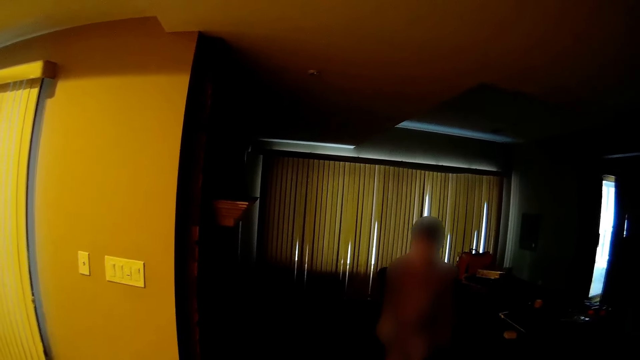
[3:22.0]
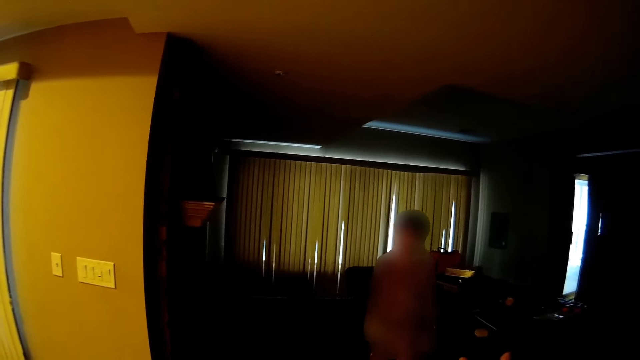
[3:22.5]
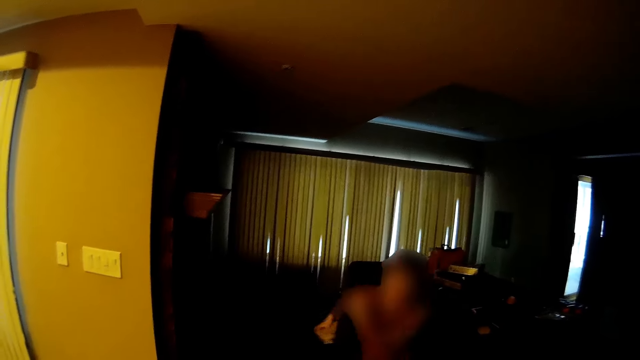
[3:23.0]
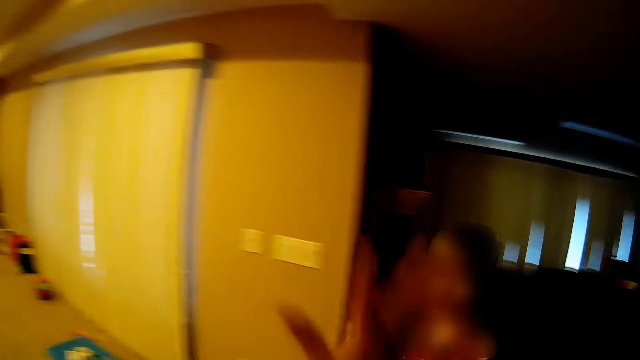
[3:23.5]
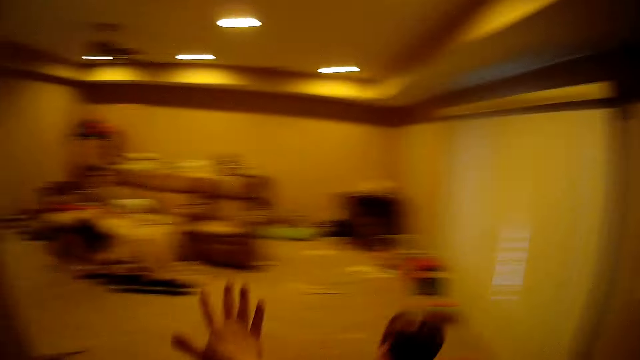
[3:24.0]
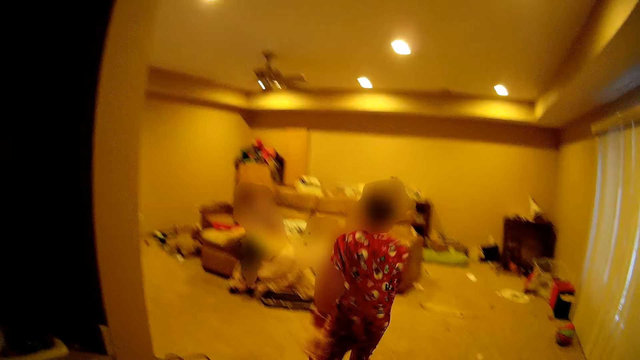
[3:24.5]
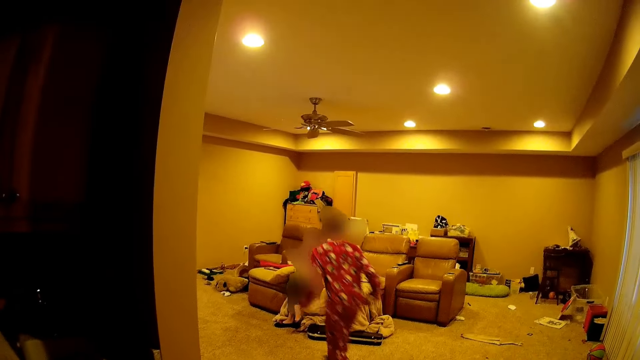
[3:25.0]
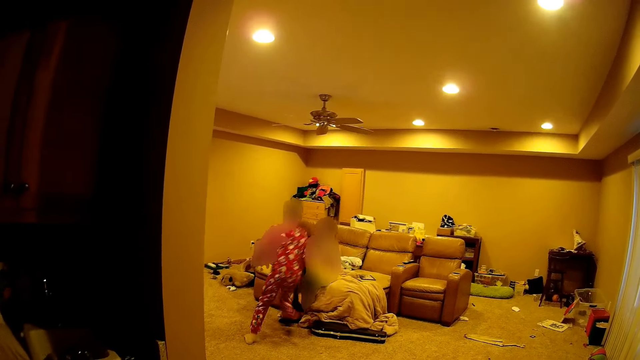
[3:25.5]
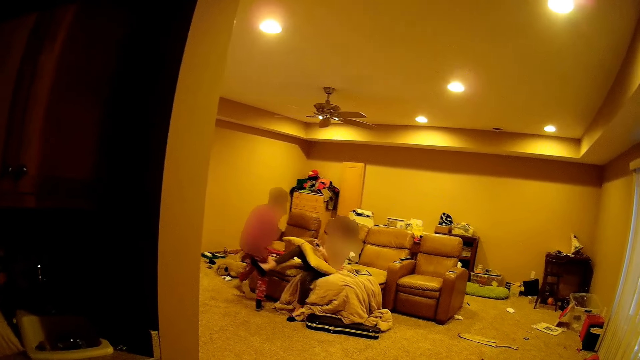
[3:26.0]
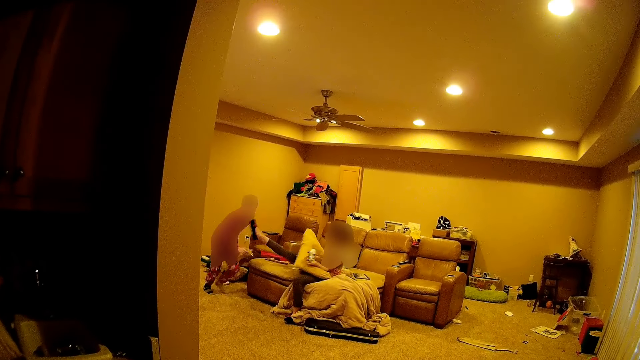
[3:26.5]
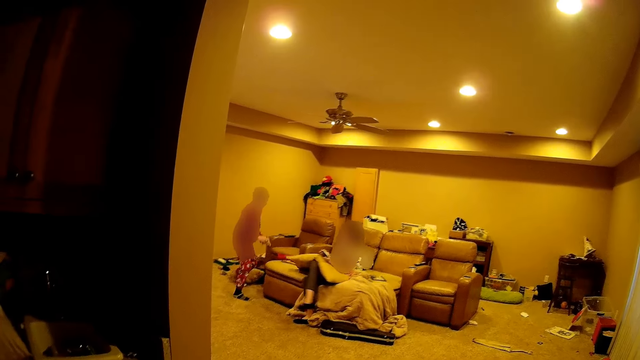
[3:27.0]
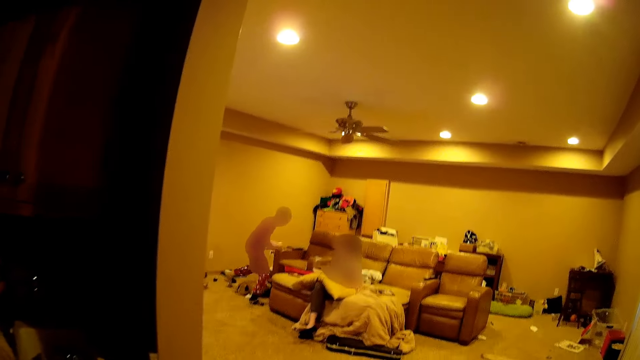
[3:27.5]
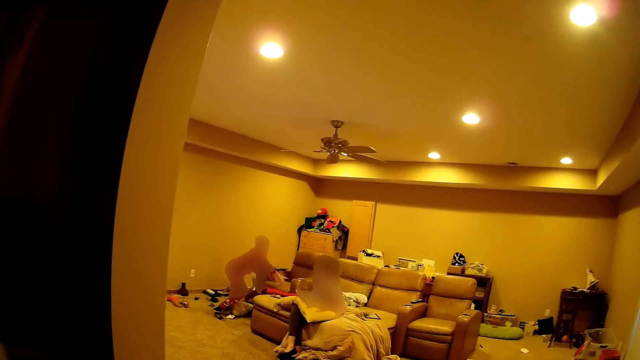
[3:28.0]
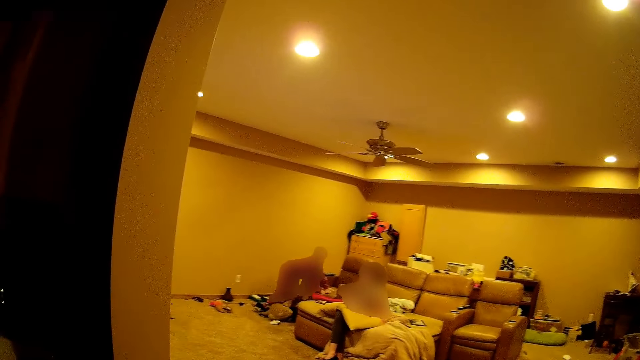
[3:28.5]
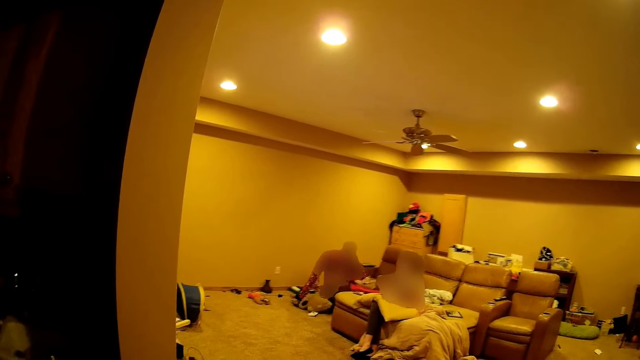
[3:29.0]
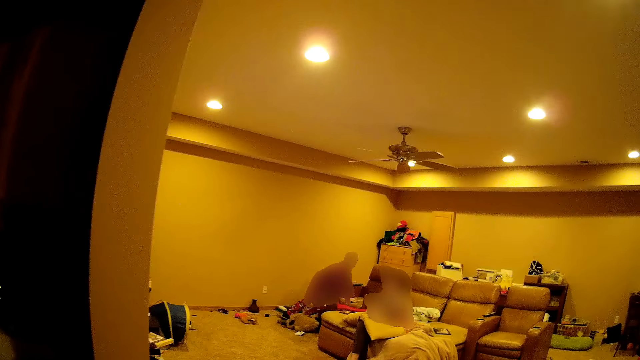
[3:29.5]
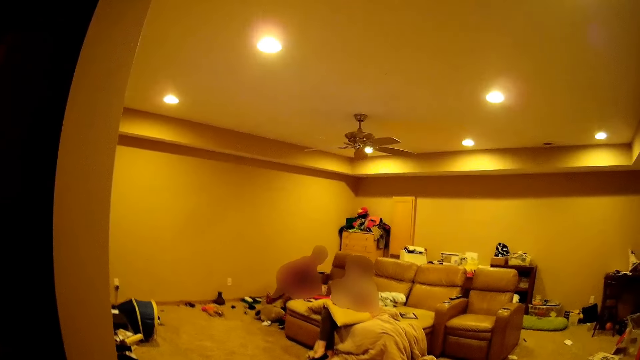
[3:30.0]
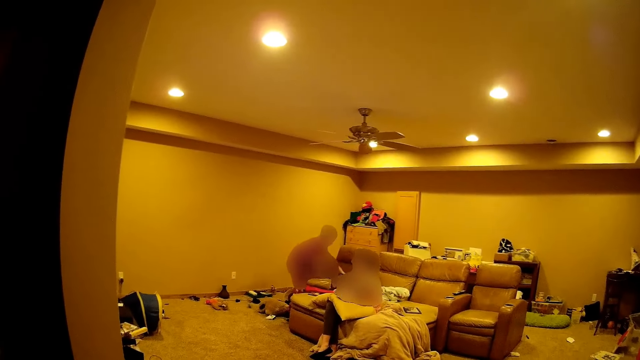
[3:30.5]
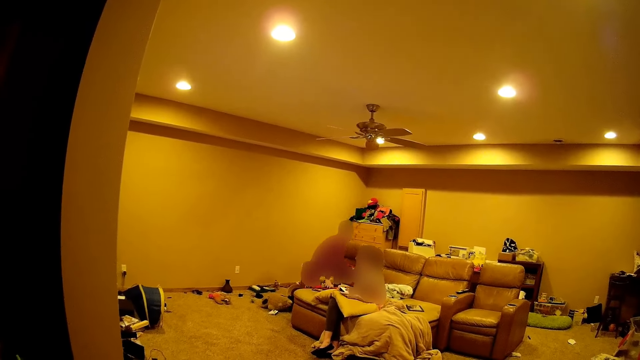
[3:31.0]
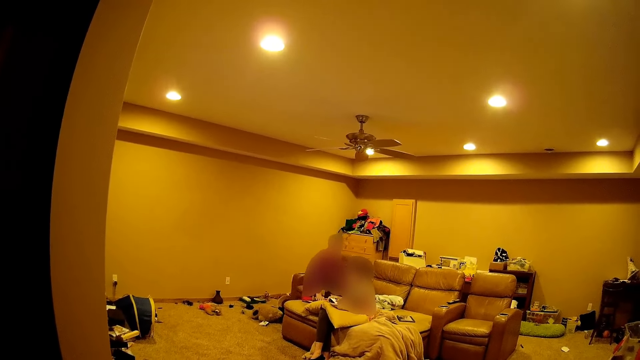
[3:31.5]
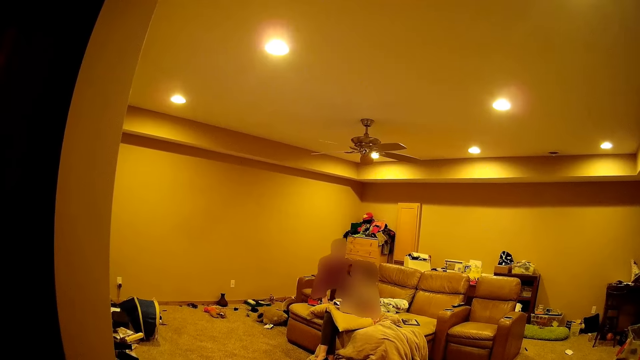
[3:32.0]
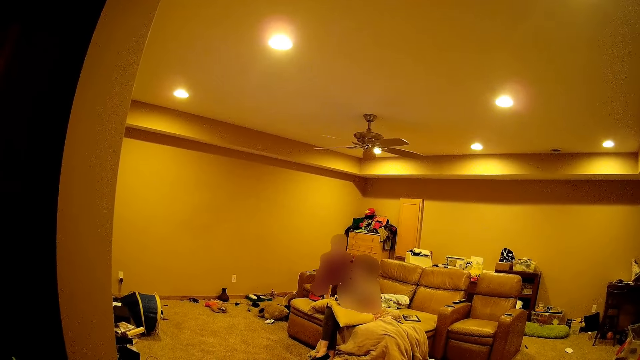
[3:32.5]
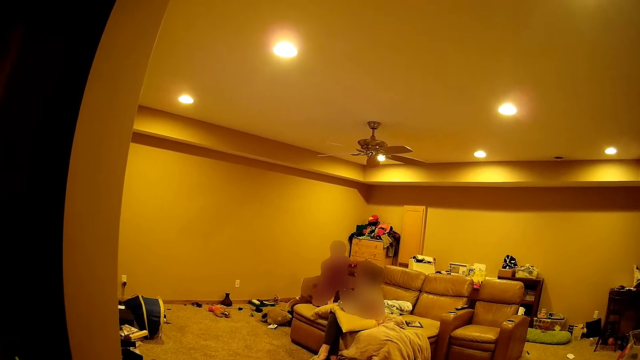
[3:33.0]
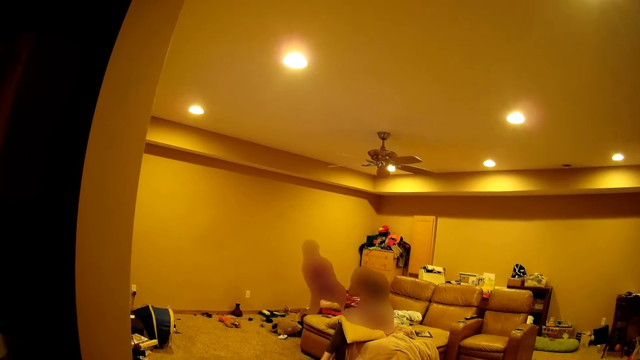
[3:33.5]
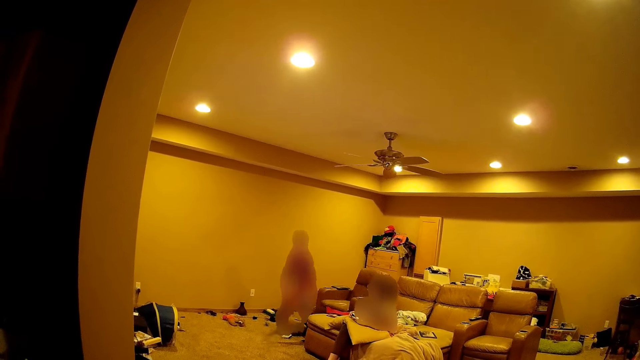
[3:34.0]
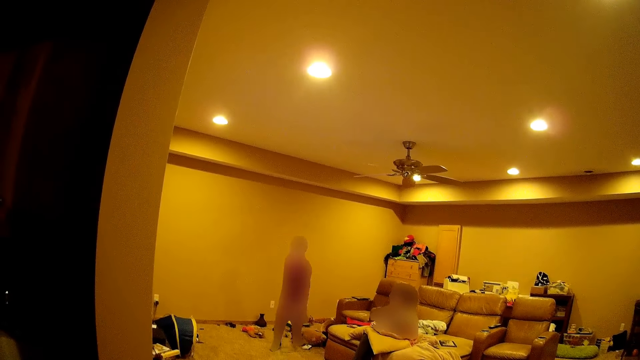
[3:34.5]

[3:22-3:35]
A person runs in the room to the sitting room. The camera wearer moves the hand. The person runs towards another person. The other person throws a kick to the first person. The first person plays with the other person. The camera wearer stands at the door. The first person climbs on the chair. The first person plays with the other person.

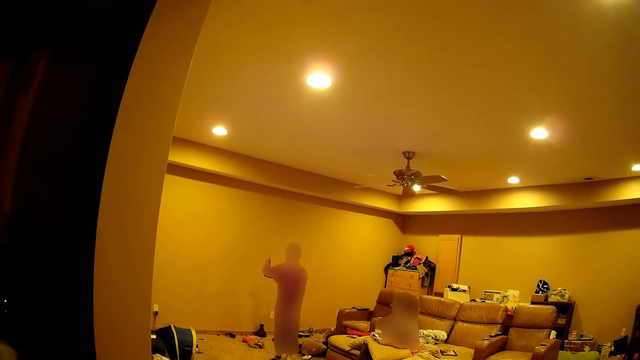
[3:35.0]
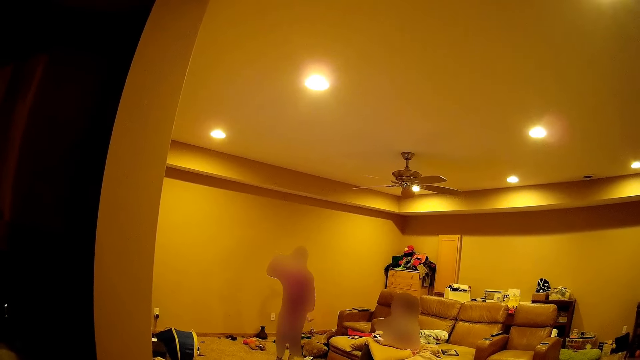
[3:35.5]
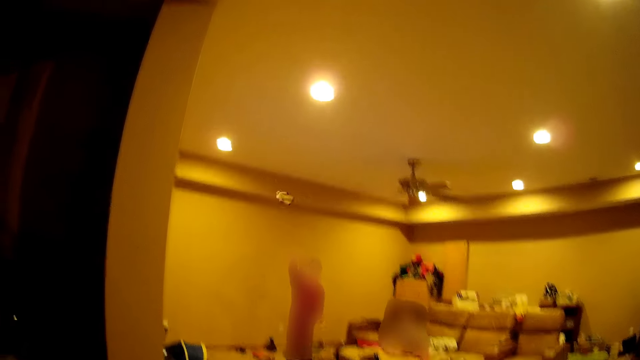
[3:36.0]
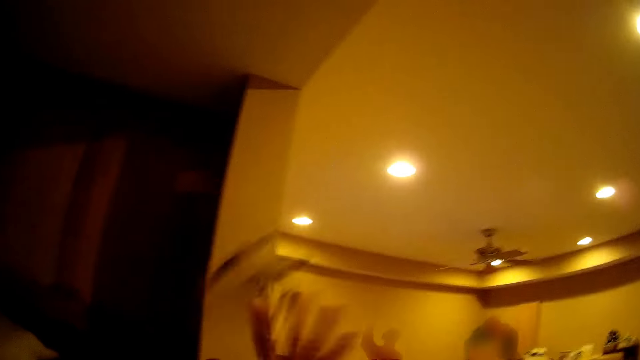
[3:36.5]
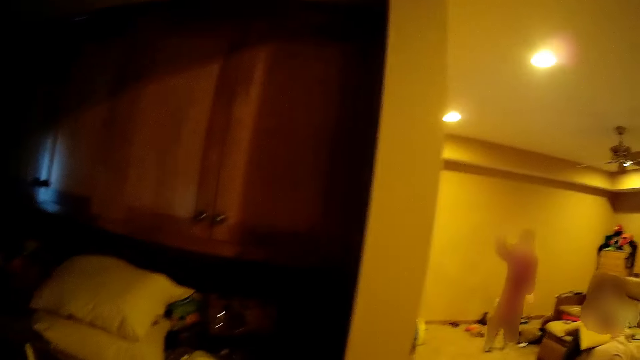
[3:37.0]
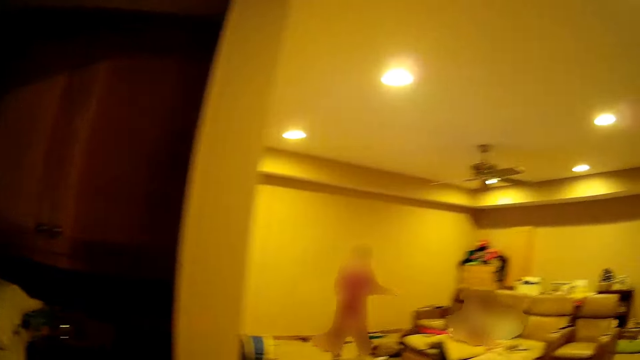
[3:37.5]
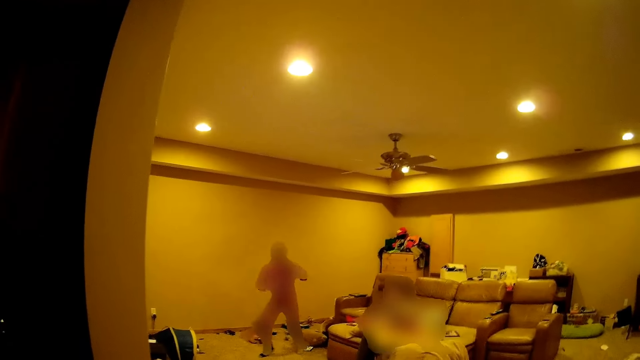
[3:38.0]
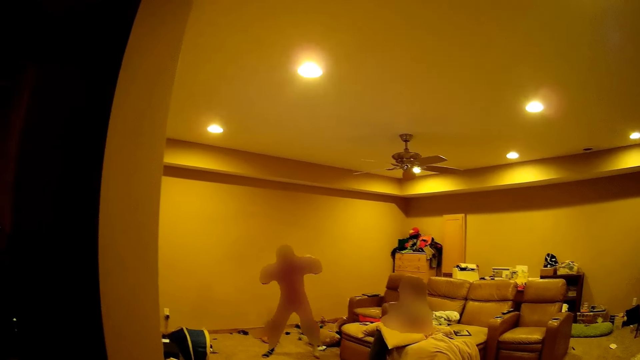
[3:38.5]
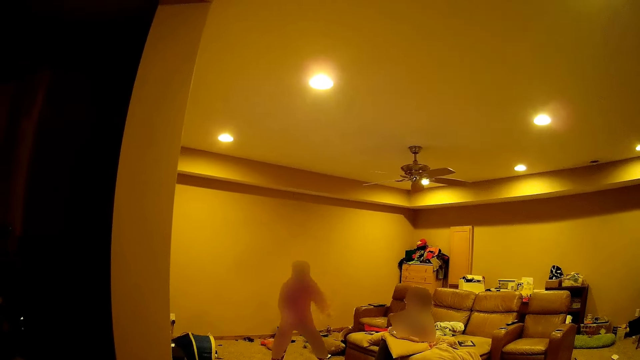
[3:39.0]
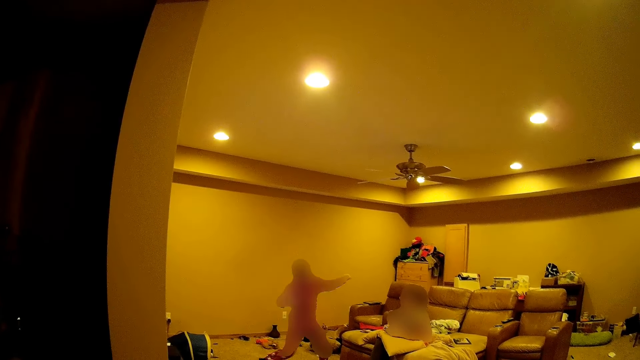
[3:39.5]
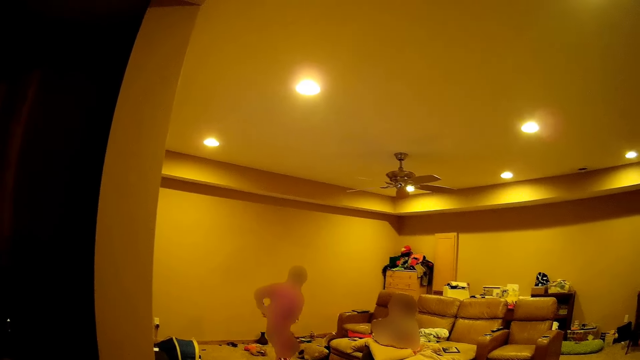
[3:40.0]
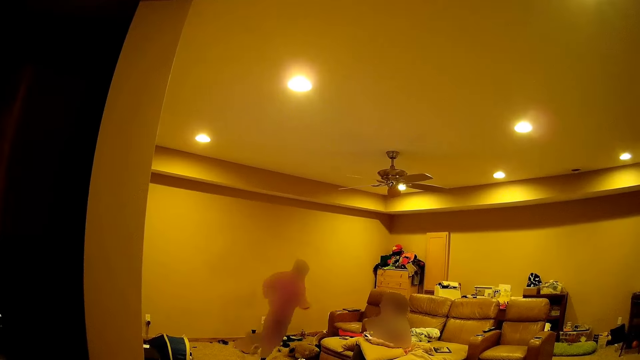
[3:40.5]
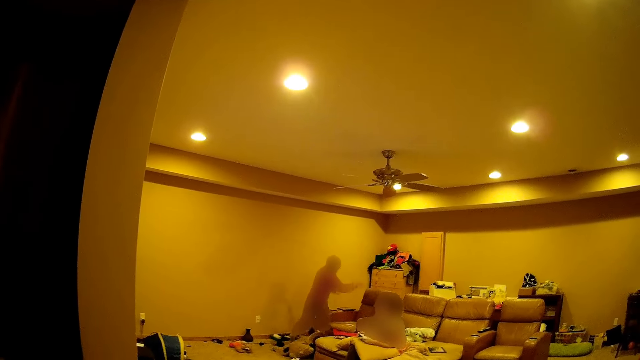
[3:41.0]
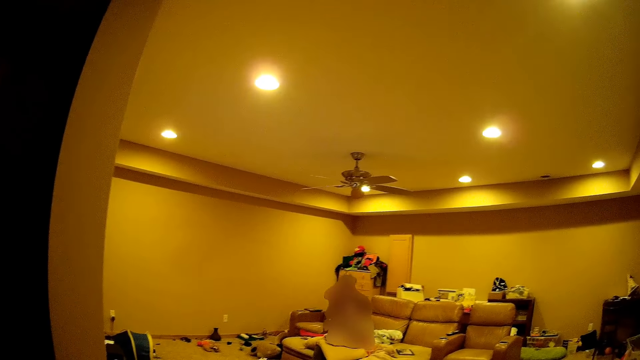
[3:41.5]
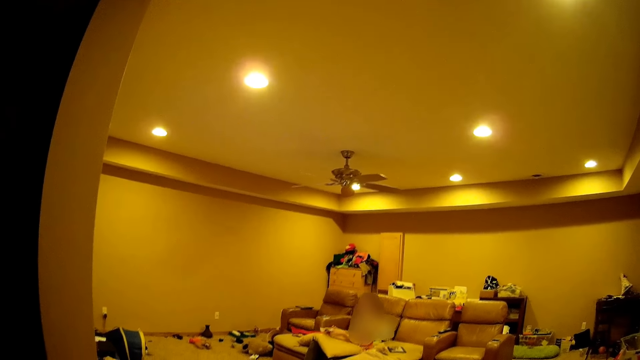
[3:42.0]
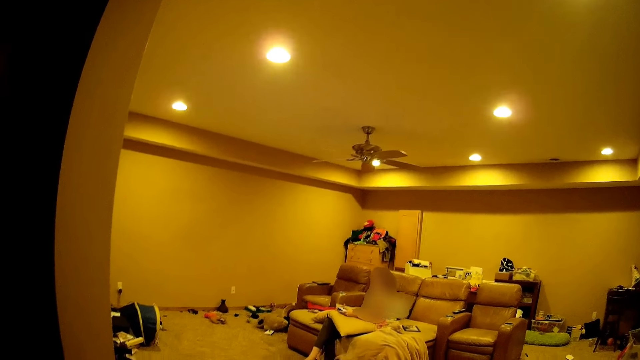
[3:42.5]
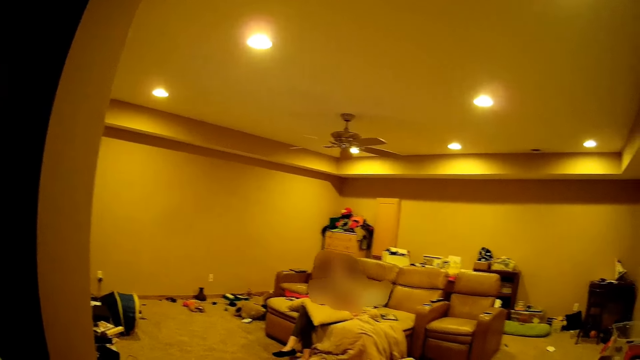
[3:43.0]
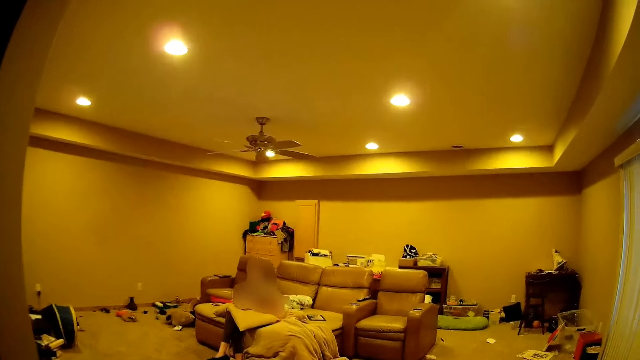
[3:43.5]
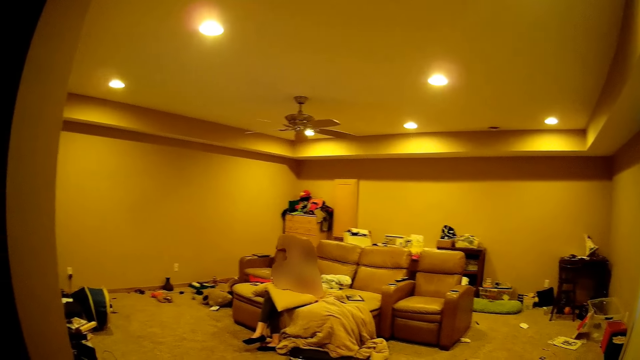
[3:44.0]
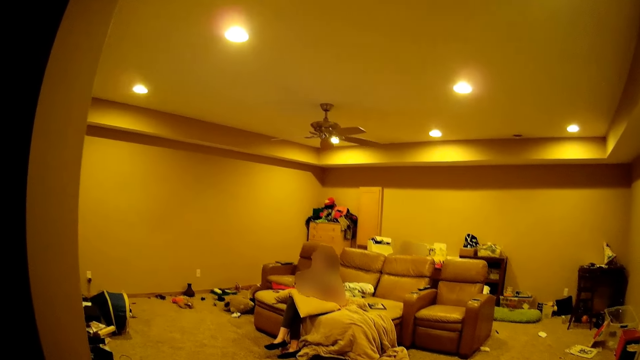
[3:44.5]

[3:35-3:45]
A person lifts the hand up. The person throws a doll at the camera wearer. The camera wearer catches something. The person dances at the seat in the room. The person runs behind the seat in the room. The person hides under the chair.
